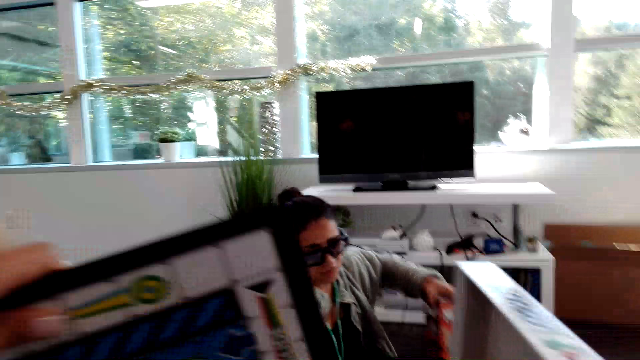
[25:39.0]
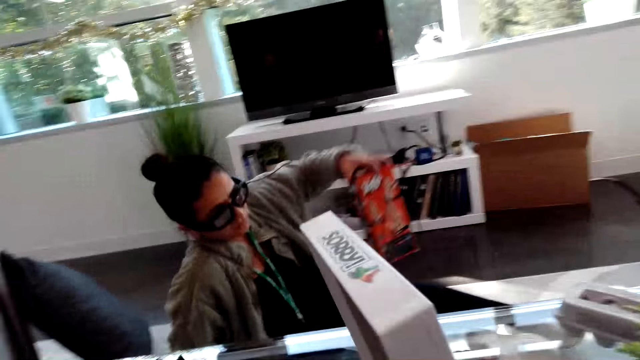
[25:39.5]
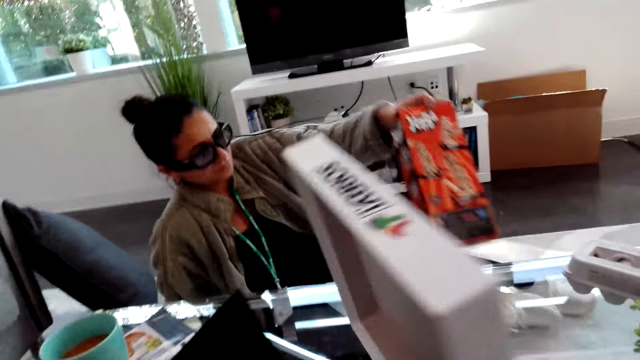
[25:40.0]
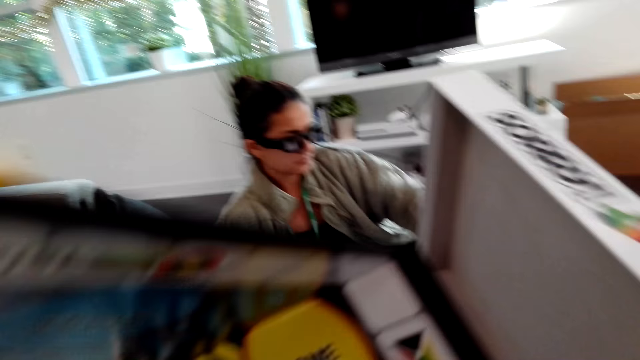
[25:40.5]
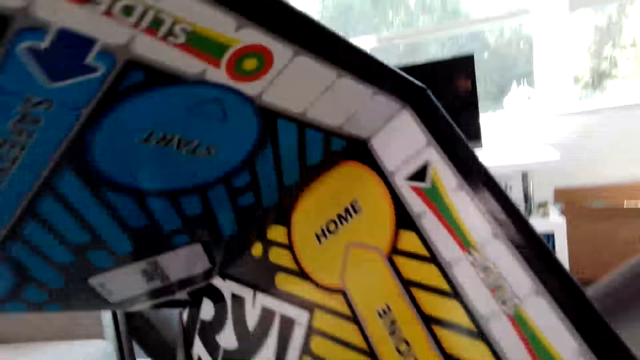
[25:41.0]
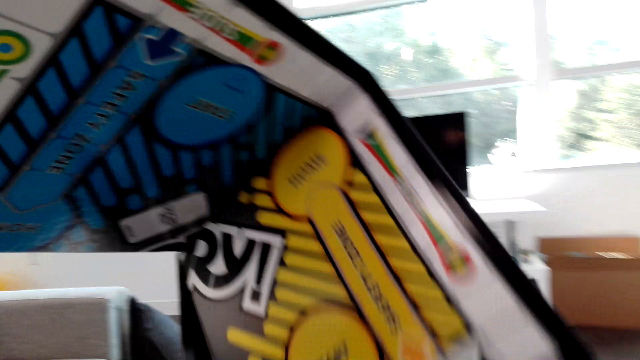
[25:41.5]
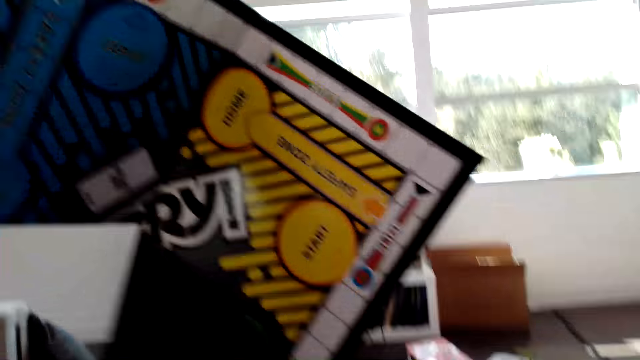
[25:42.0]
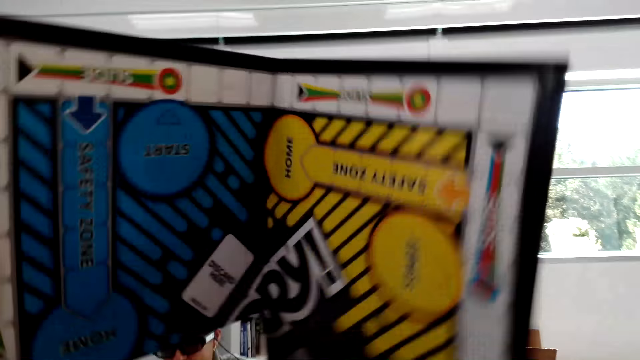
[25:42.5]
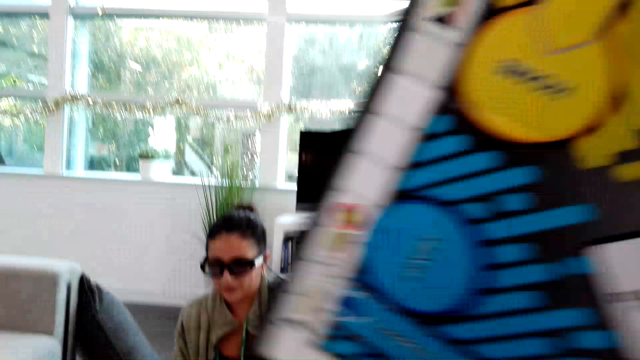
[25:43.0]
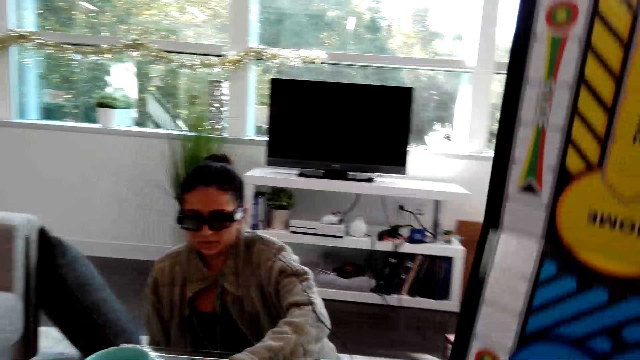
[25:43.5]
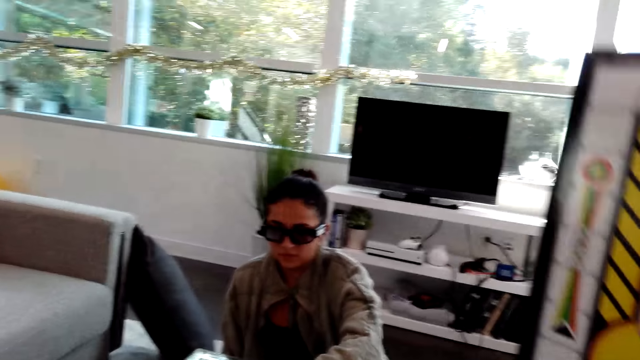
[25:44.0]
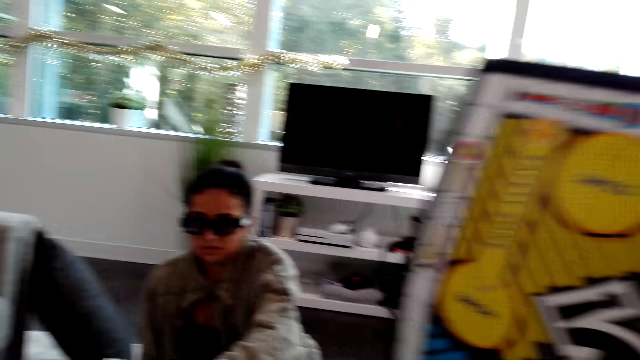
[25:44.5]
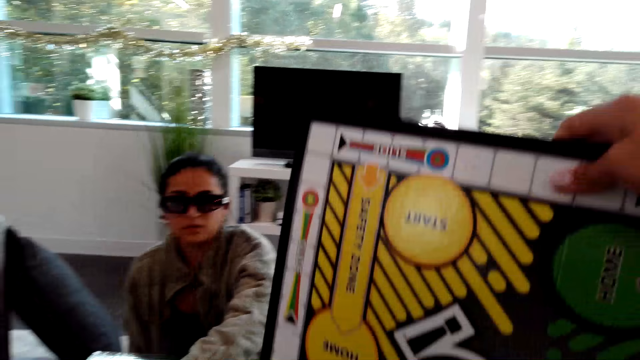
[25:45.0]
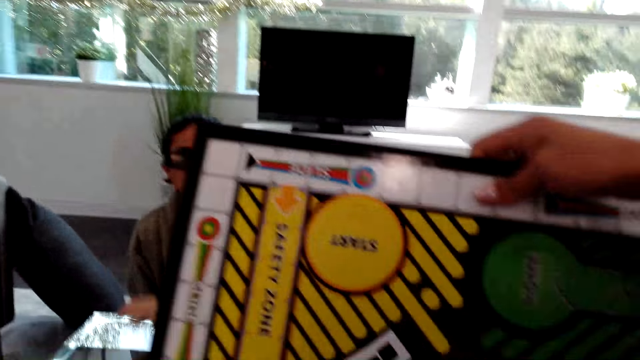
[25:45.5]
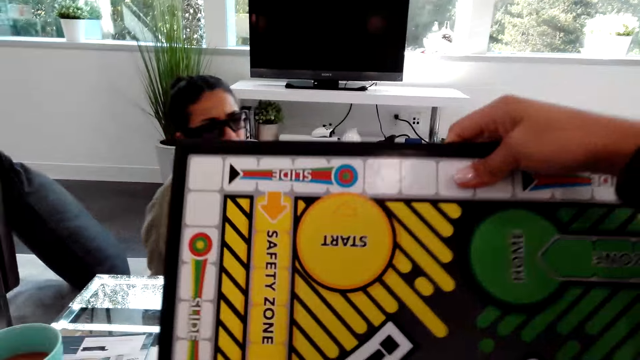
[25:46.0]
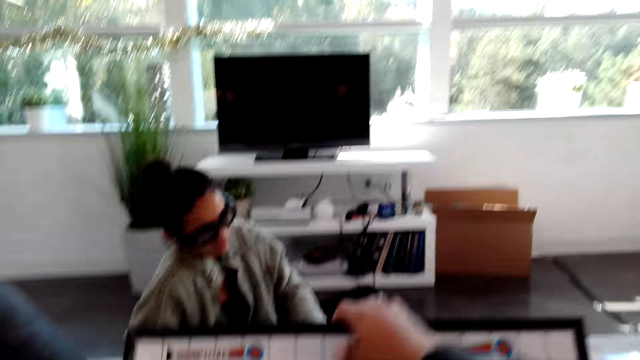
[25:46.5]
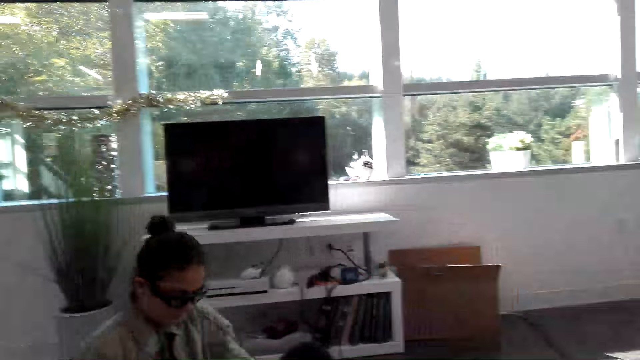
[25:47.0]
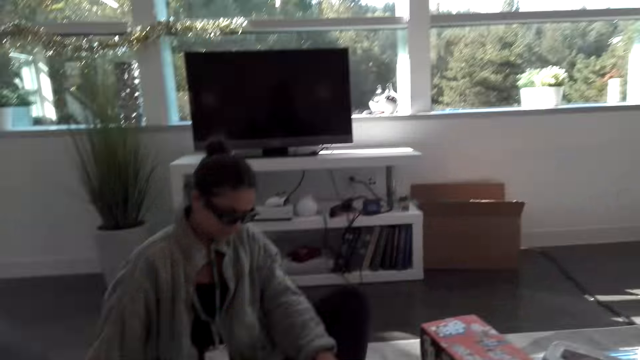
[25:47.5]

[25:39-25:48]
The camera wearer holds a box. The woman puts down a box on a table. The camera wearer moves the box with hands. They talk with the woman.

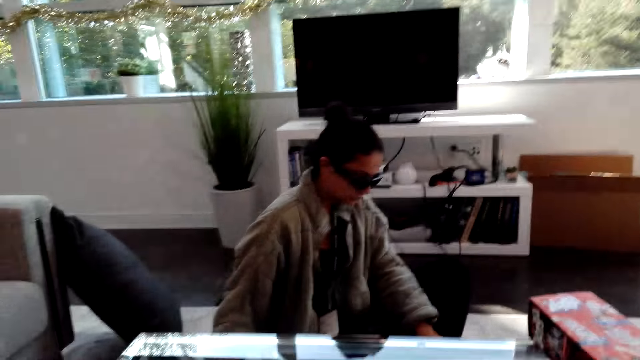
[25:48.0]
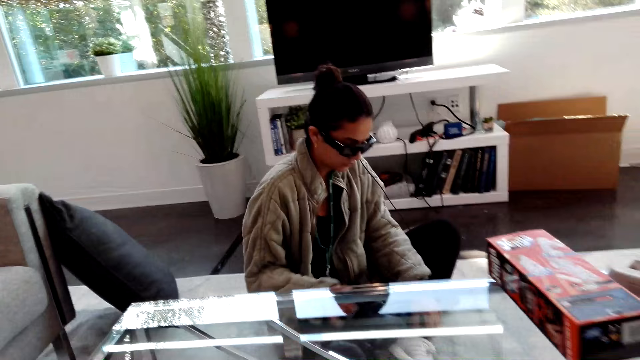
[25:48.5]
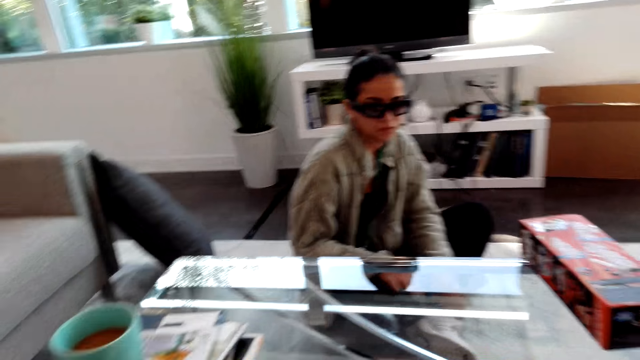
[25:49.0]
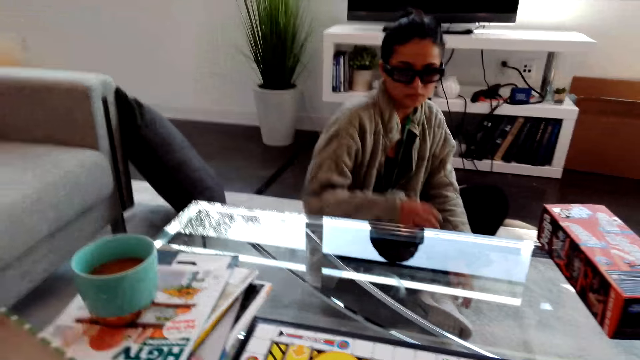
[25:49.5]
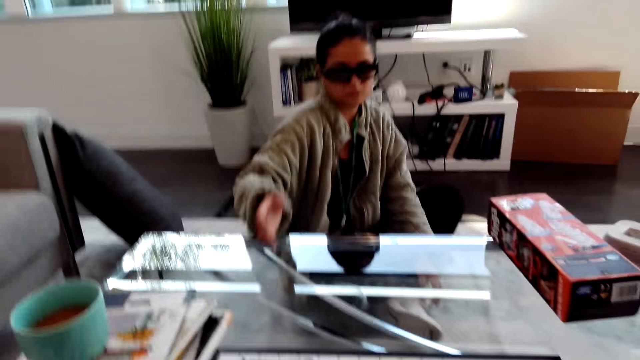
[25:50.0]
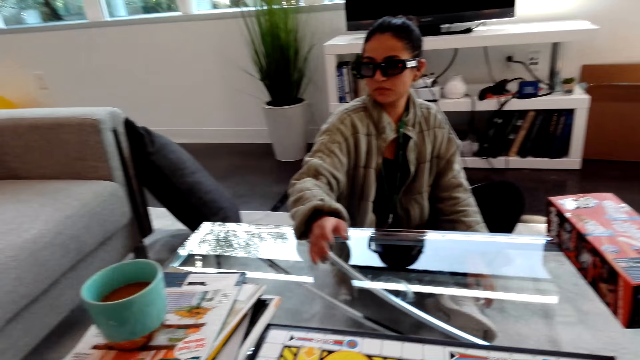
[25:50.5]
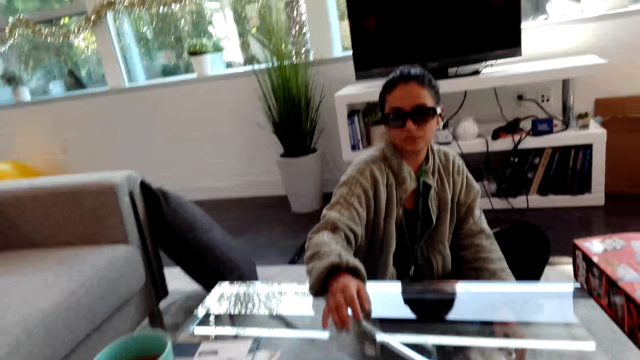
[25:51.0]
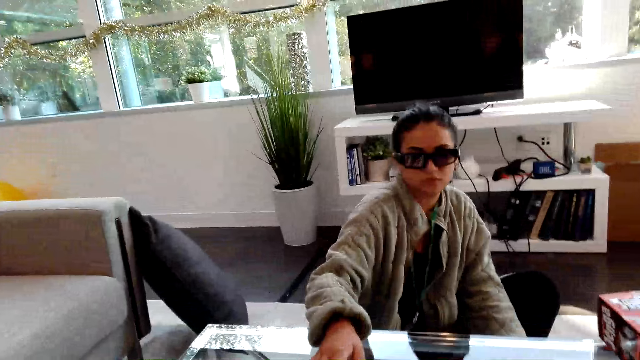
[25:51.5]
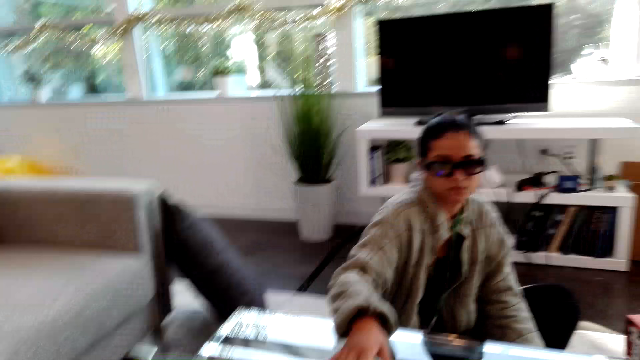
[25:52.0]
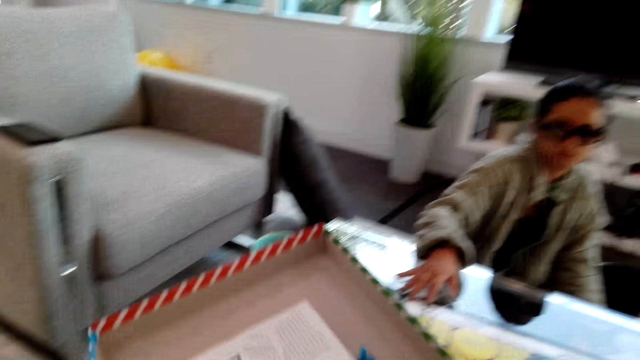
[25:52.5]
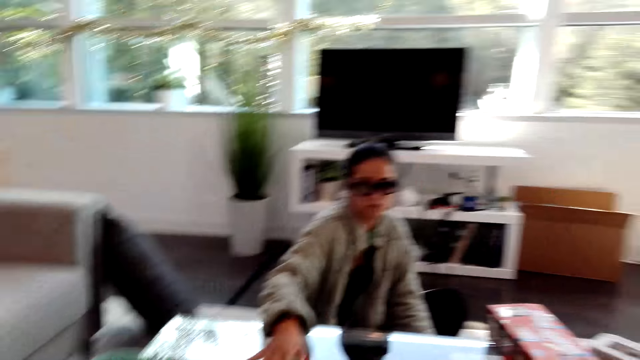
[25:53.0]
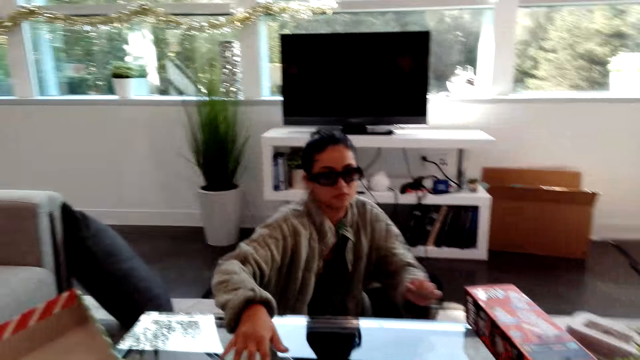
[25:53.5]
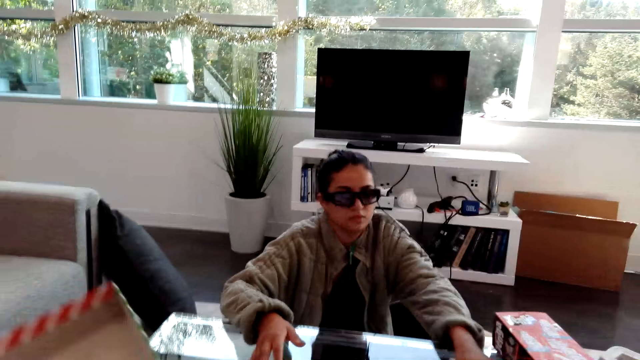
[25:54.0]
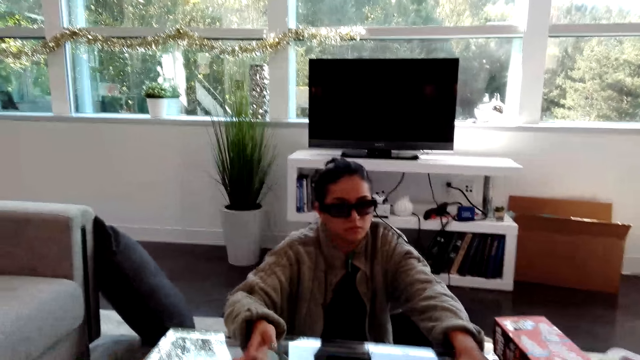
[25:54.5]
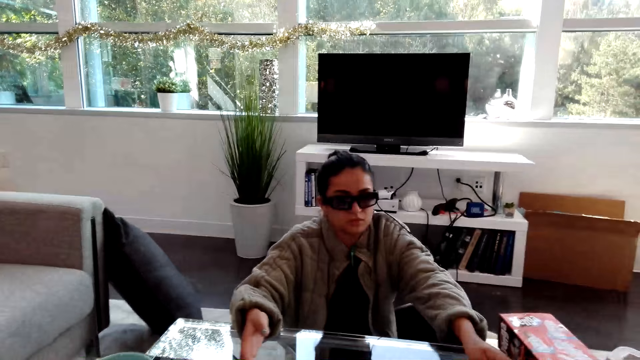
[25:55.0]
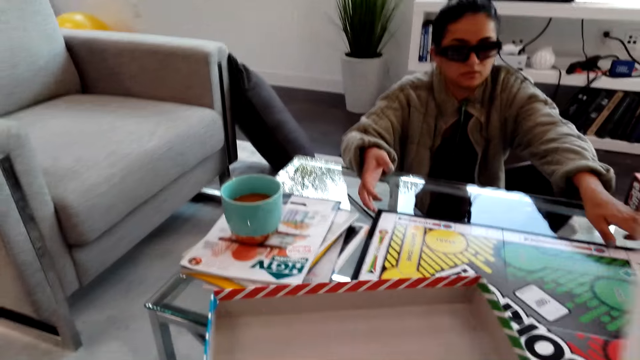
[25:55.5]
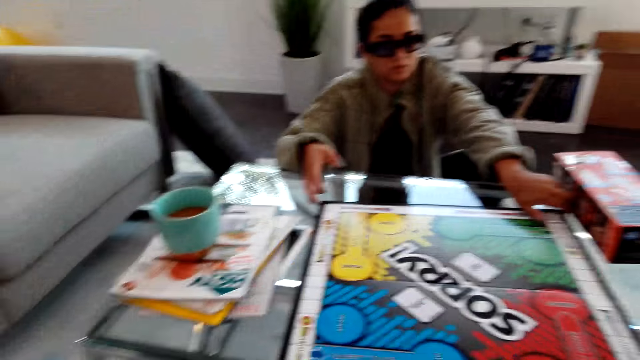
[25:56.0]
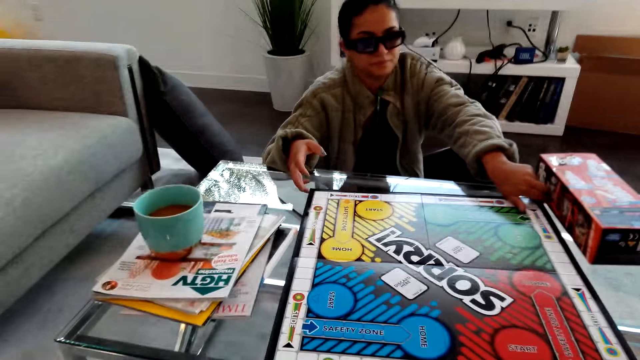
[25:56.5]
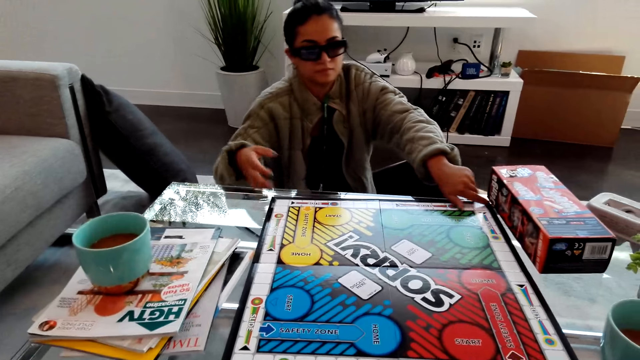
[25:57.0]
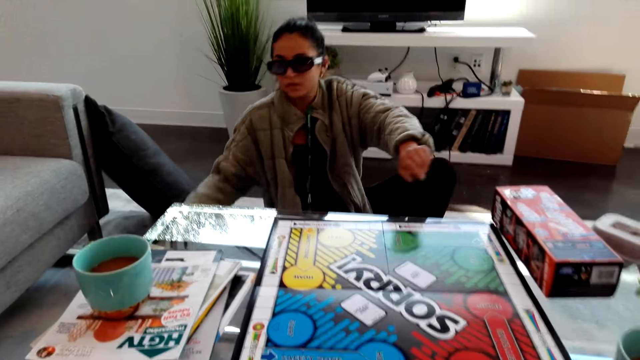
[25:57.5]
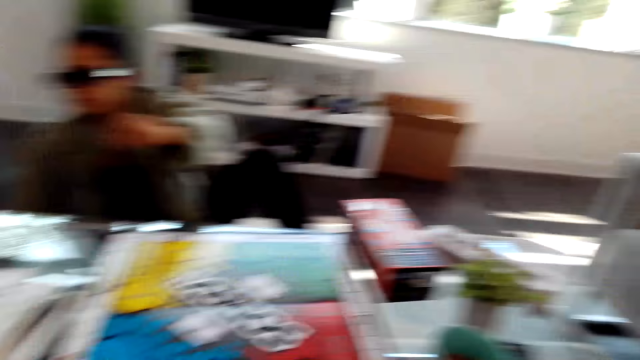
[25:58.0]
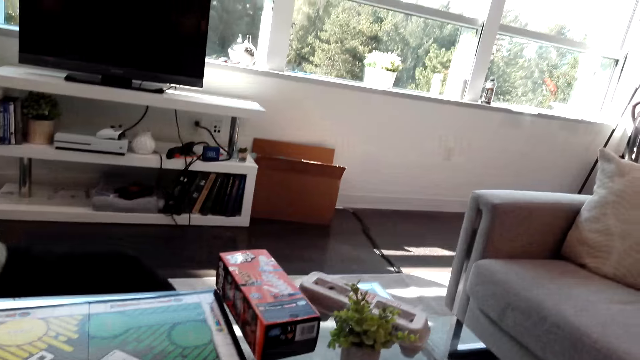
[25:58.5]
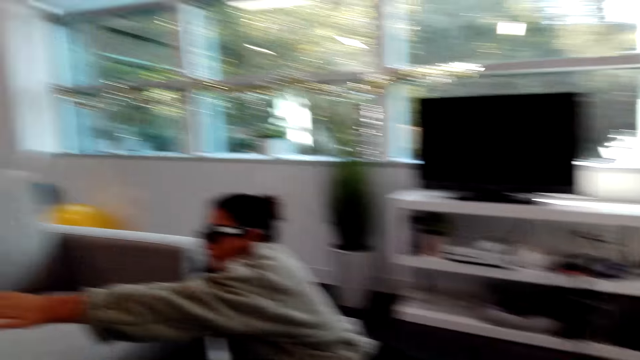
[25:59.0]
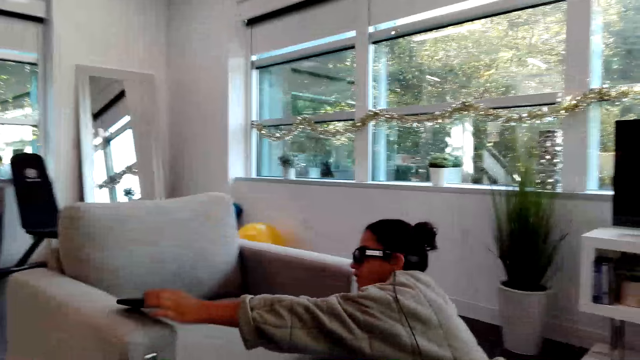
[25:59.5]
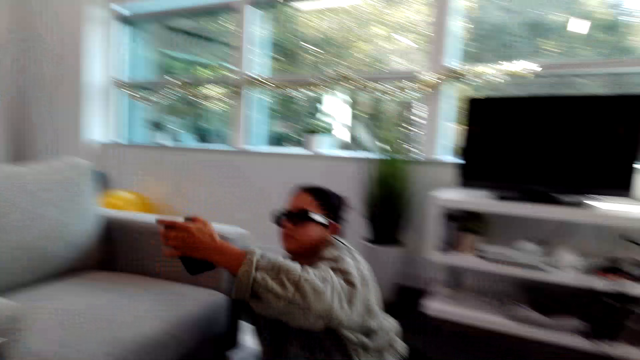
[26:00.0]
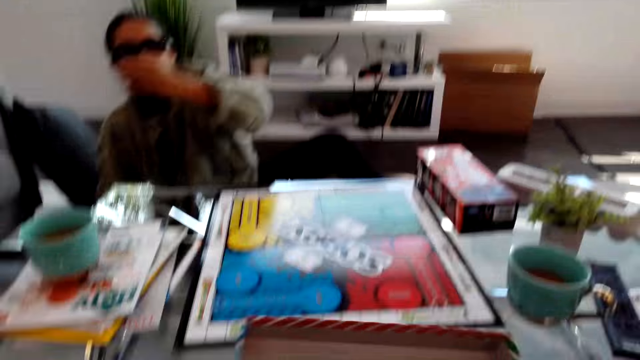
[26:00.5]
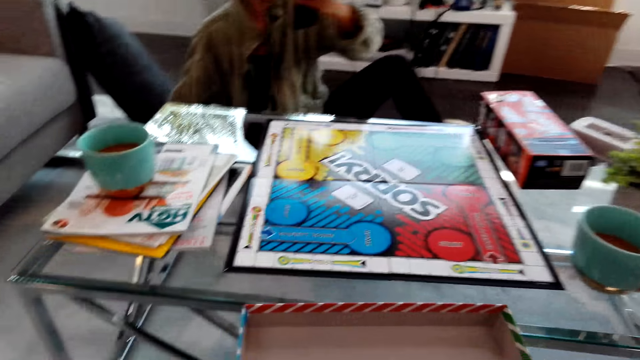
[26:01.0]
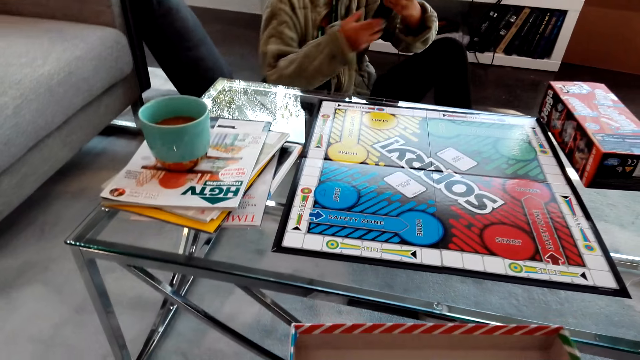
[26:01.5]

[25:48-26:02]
The woman puts a hand on her legs and moves a hand on a table. The camera wearer moves a box. The woman moves a chart on the table and picks up a phone on a sofa.
